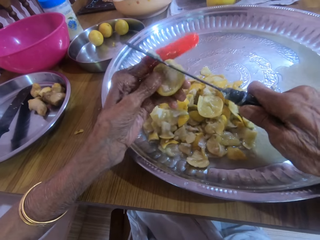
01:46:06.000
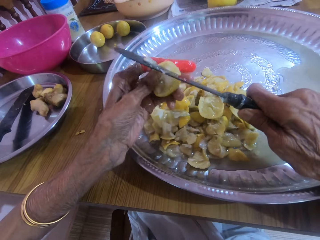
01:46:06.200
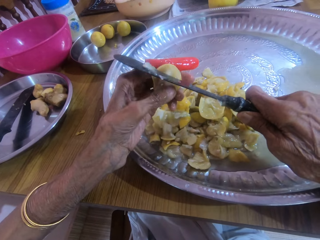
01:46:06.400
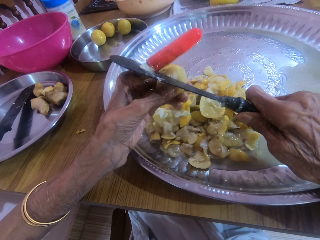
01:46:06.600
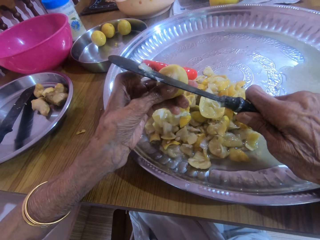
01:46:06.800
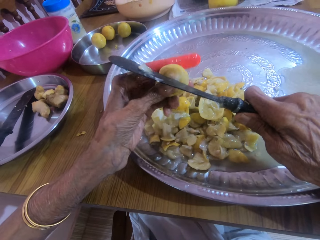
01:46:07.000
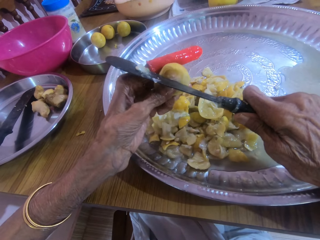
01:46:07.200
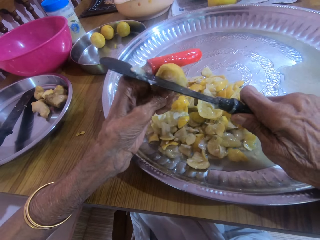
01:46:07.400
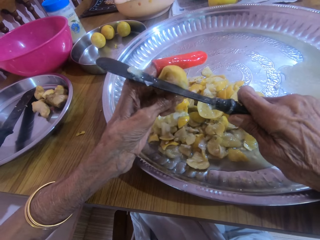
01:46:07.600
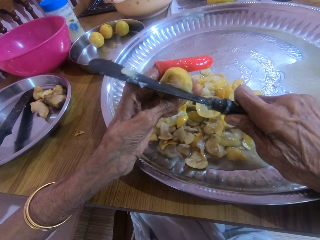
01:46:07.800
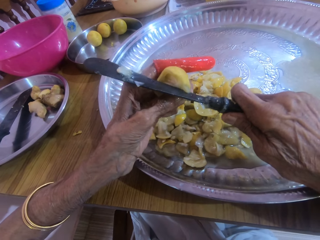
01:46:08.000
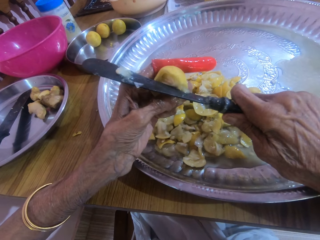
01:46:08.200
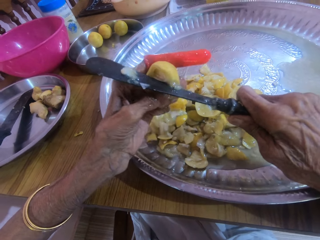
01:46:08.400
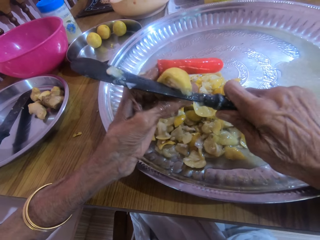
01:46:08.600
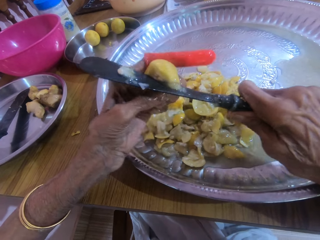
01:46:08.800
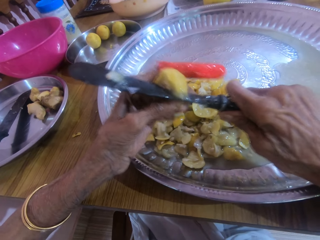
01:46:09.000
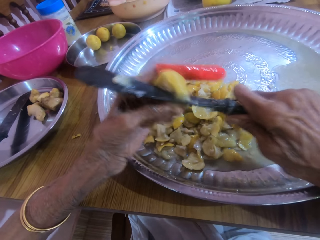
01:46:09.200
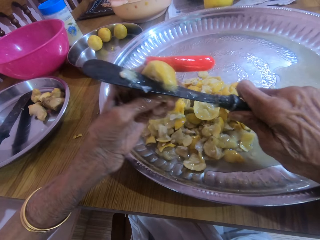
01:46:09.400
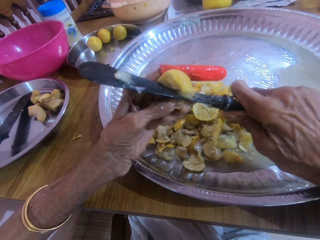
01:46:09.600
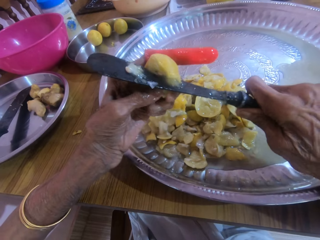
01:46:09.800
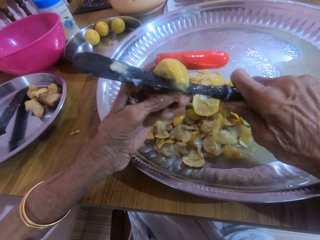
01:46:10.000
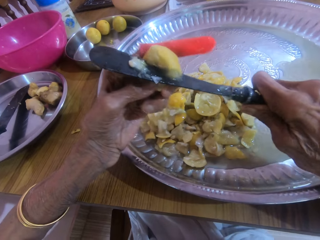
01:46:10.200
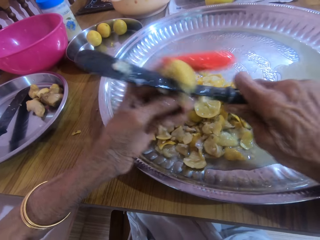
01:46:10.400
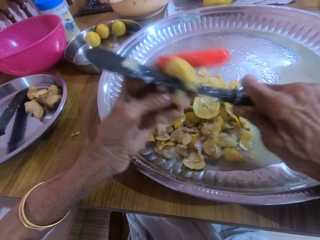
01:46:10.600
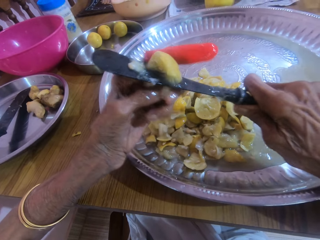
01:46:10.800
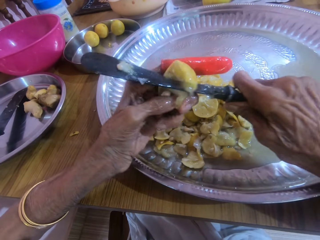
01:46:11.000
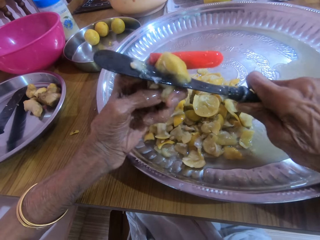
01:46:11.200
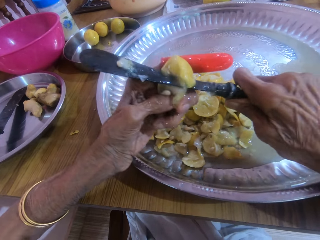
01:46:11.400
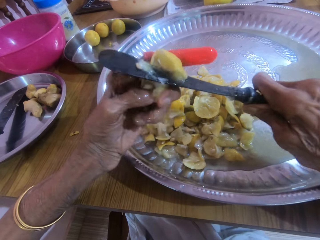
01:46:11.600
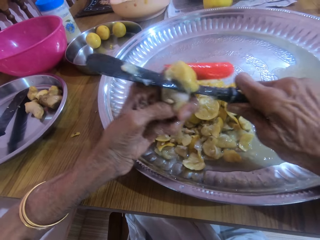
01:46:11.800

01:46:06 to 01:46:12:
The camera wearer slices fruit.

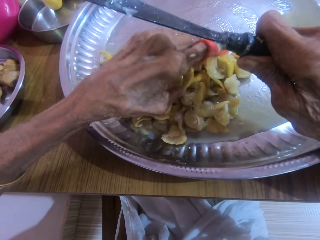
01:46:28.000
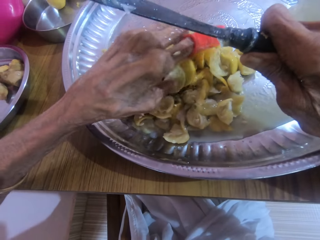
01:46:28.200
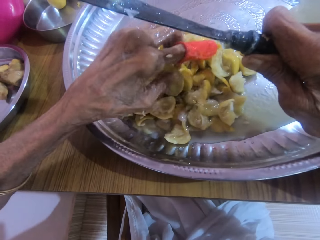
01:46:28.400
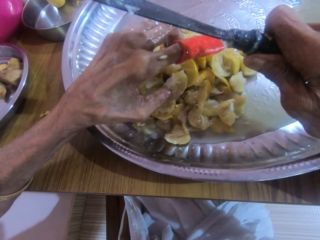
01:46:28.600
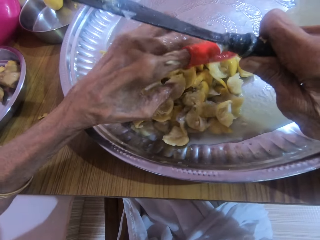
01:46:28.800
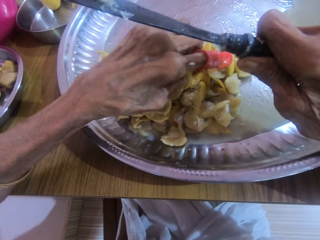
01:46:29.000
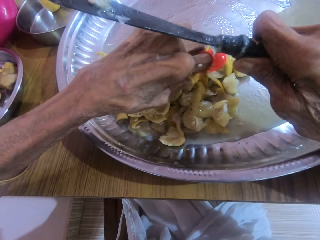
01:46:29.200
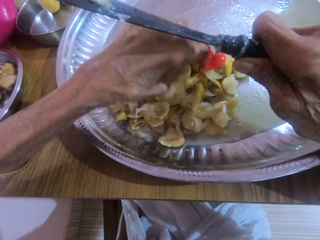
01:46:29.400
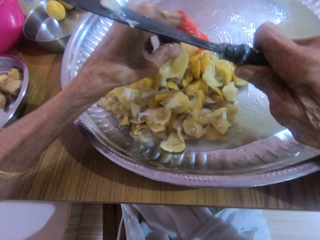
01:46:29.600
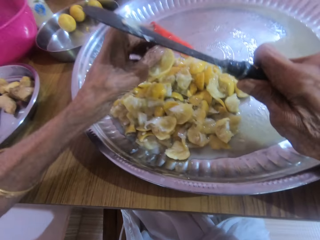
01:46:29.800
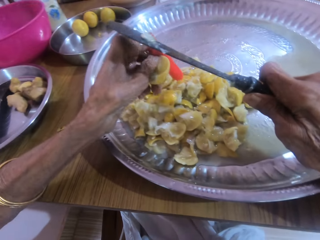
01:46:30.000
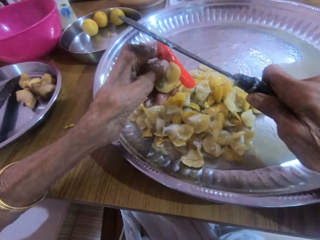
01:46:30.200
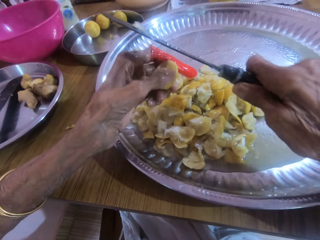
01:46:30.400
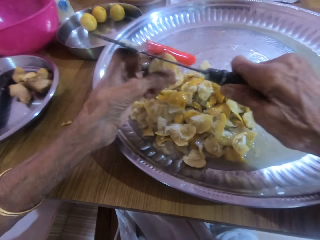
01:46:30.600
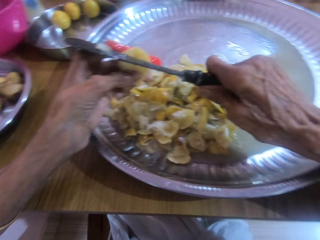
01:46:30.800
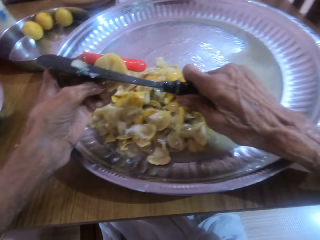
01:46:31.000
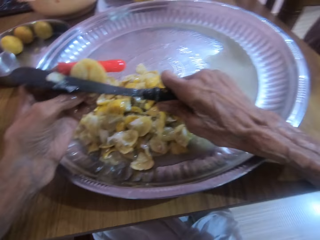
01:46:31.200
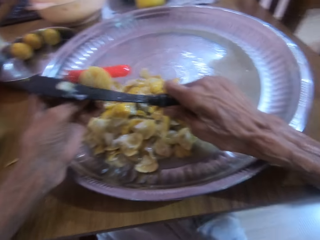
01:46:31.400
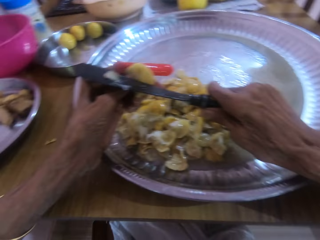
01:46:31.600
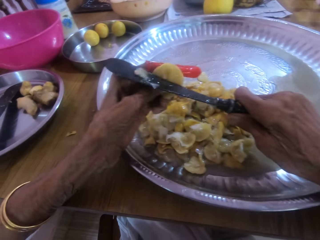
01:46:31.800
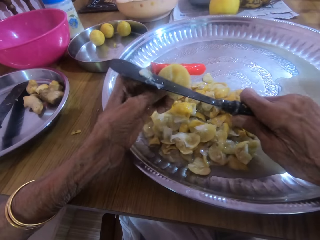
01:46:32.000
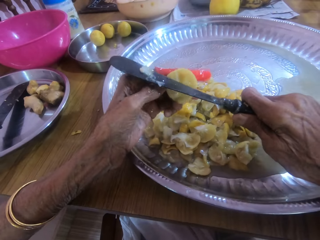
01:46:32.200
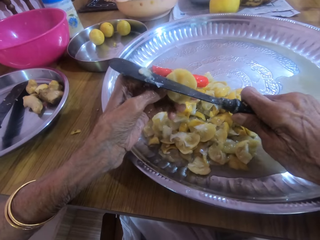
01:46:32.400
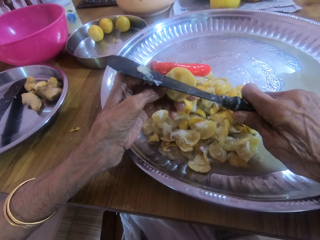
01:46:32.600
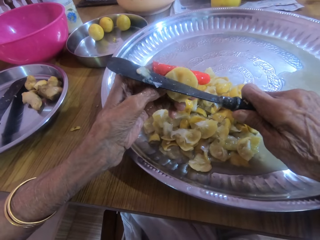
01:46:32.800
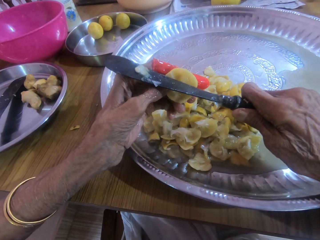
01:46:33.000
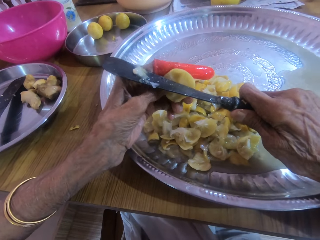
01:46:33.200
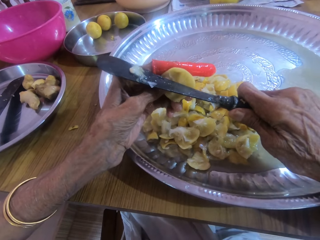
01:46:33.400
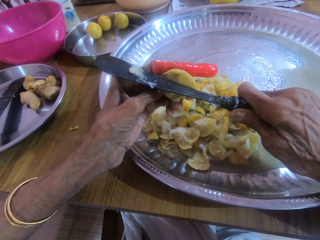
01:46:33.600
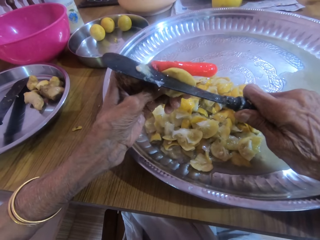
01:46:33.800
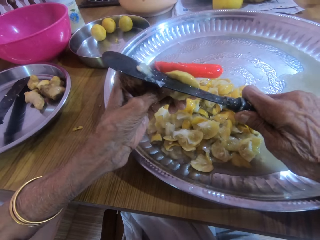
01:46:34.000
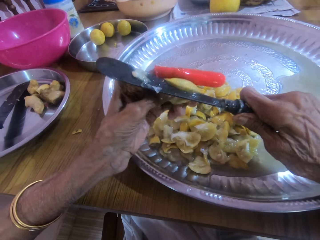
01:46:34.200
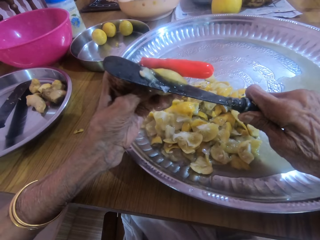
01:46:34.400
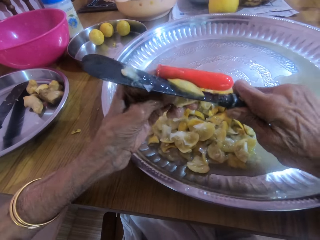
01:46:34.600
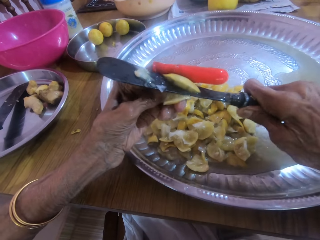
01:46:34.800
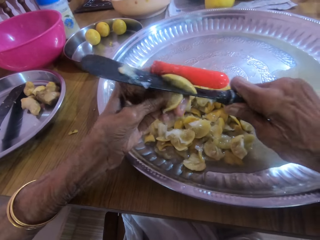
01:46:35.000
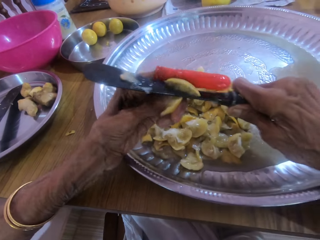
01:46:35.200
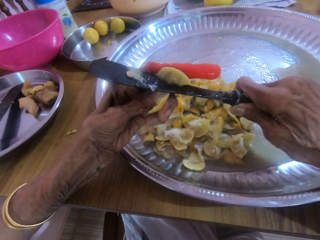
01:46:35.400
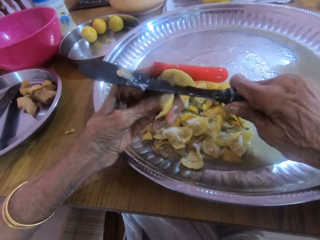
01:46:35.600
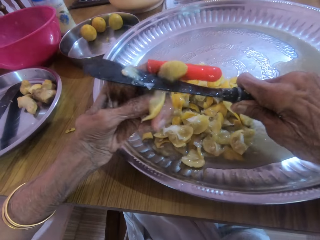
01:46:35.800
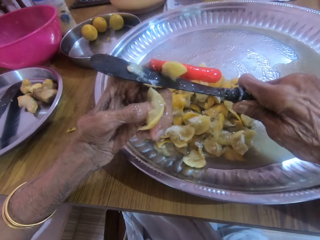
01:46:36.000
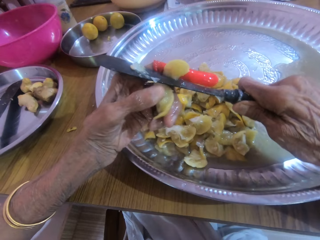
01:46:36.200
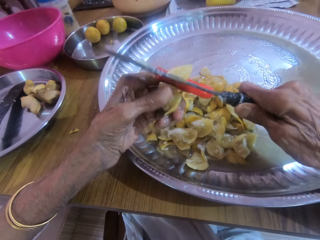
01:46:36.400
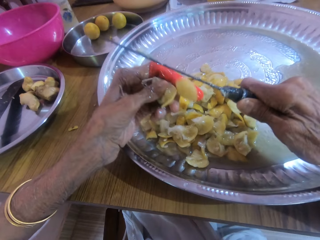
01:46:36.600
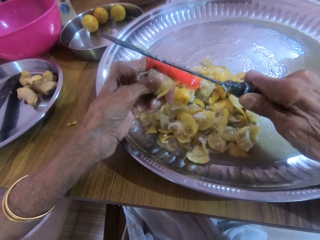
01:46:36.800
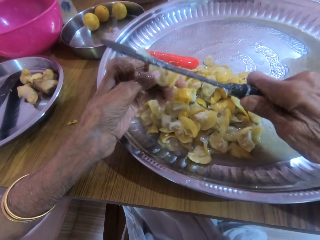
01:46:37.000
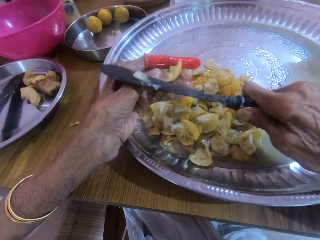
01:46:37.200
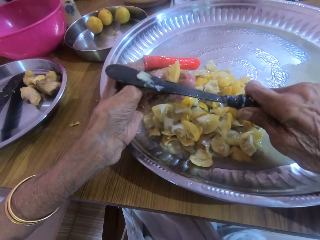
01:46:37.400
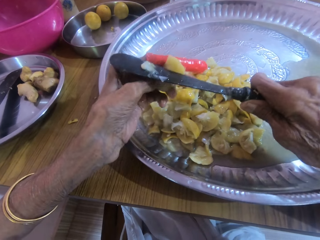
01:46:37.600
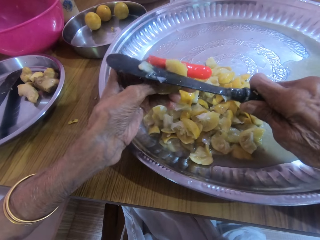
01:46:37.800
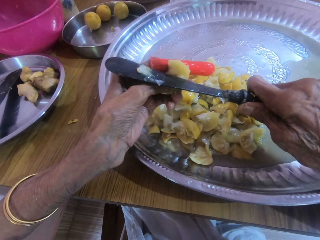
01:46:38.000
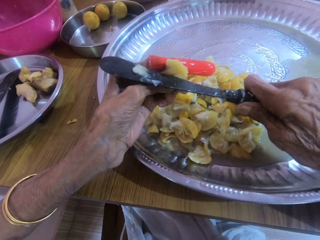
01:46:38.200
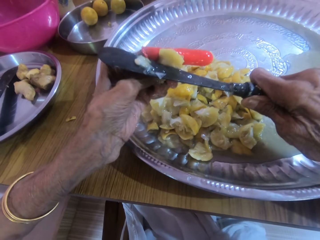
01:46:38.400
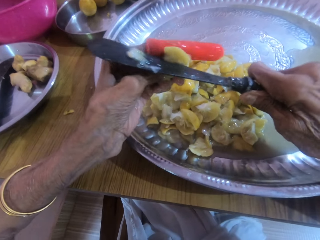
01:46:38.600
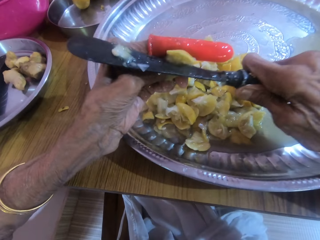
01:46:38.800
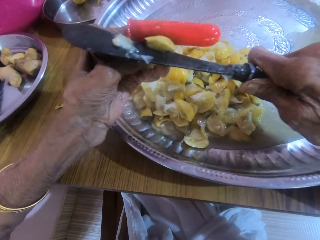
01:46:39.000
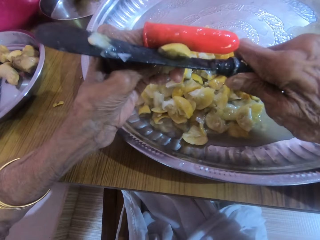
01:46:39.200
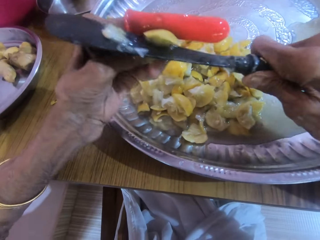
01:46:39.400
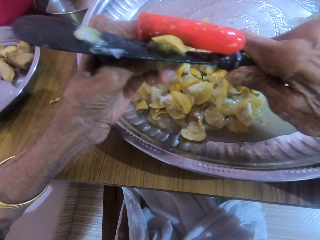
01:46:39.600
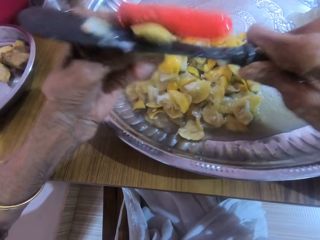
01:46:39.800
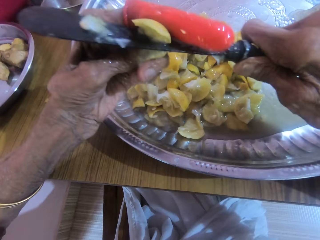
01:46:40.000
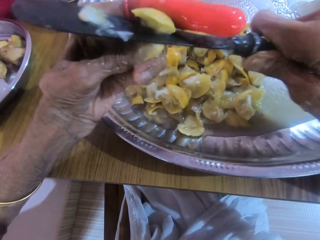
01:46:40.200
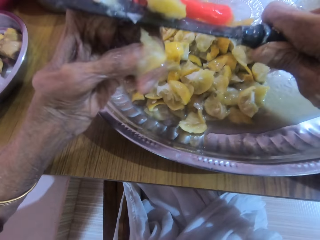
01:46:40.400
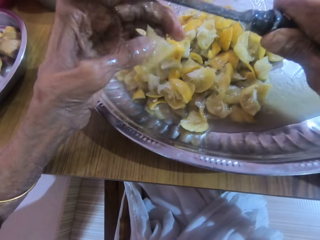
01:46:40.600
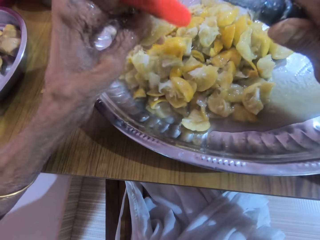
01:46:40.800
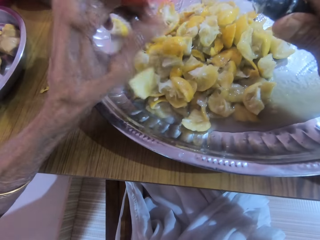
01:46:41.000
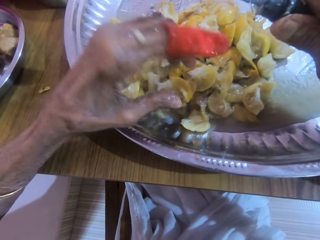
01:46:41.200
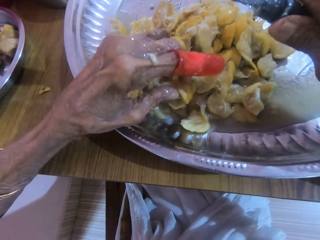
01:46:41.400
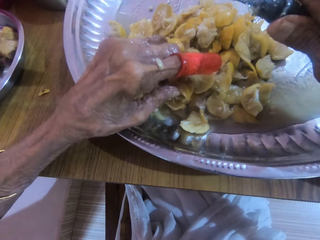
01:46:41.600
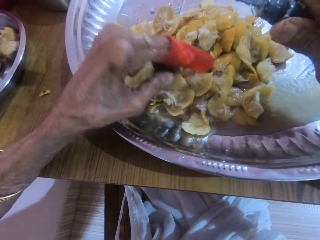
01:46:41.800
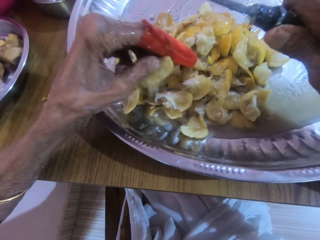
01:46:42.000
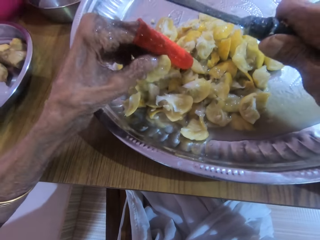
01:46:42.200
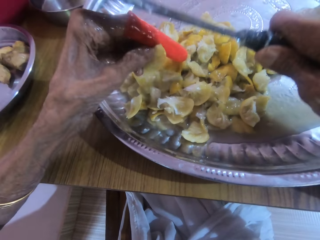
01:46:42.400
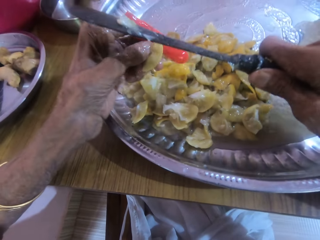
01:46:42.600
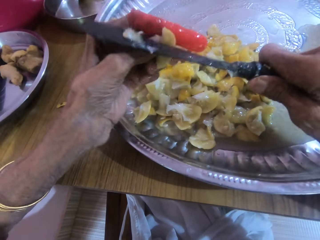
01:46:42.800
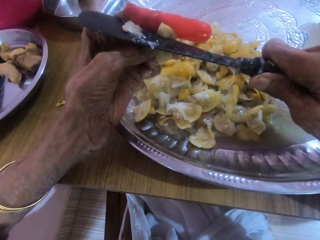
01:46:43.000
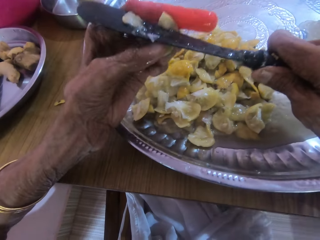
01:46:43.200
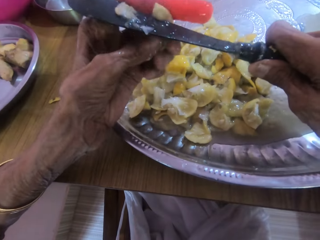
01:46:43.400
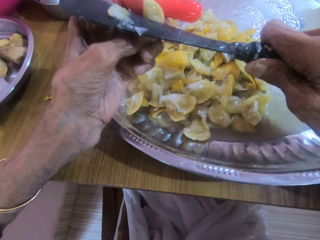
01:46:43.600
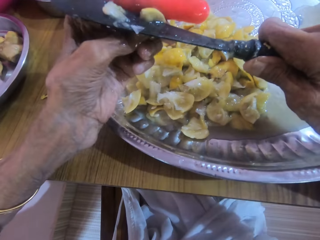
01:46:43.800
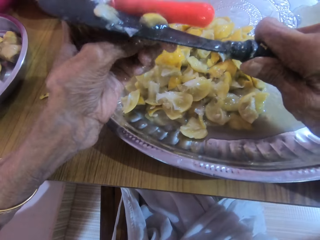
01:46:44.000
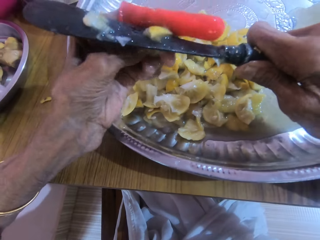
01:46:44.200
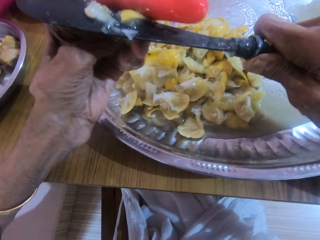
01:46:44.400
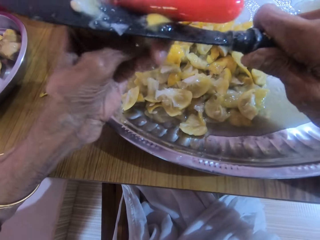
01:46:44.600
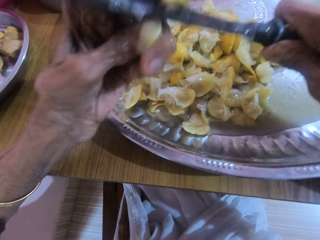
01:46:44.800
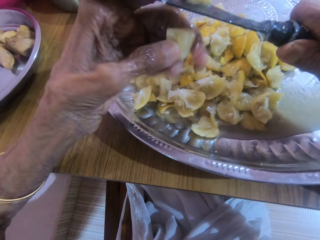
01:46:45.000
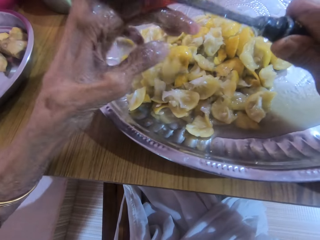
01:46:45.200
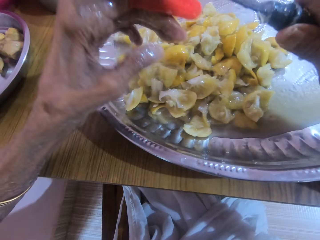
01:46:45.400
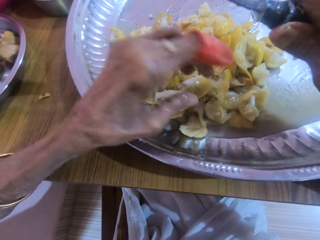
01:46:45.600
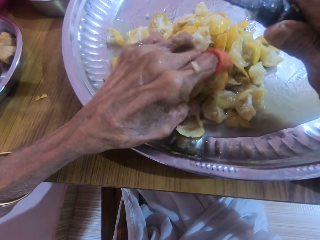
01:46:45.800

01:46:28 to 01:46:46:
The camera wearer picks up fruit. They talk with a woman in the background. They chop a lemon fruit with a knife. They pick up the fruit. They slice the fruit.
